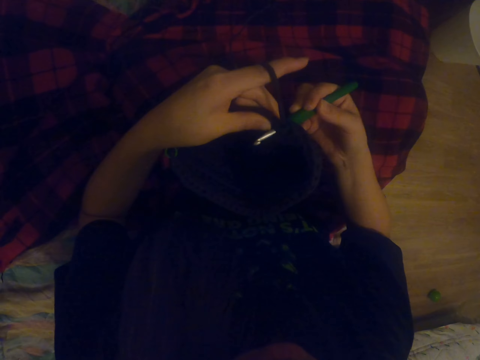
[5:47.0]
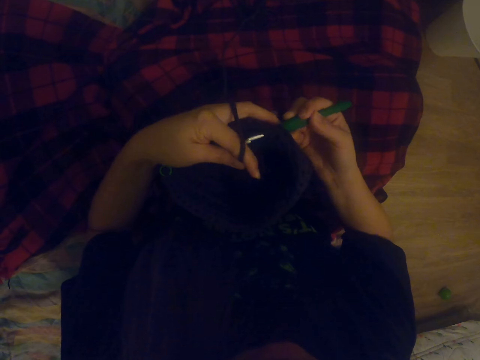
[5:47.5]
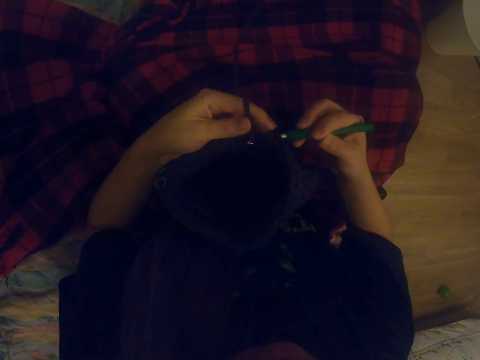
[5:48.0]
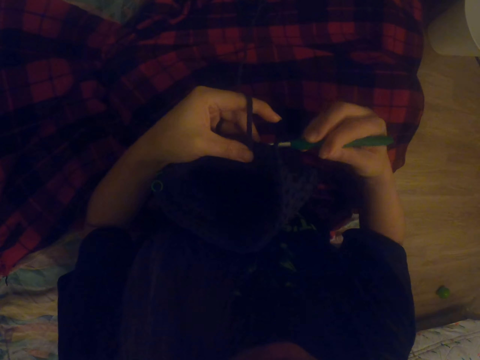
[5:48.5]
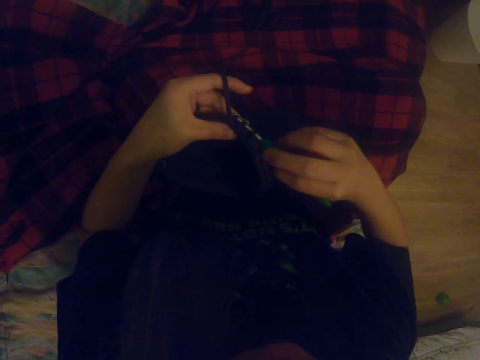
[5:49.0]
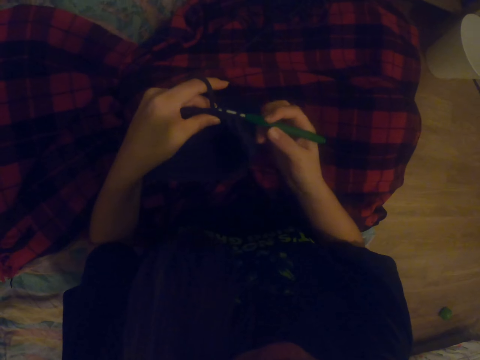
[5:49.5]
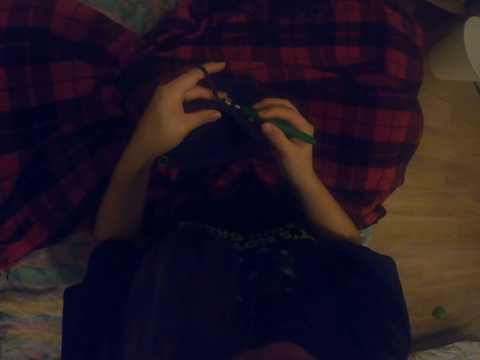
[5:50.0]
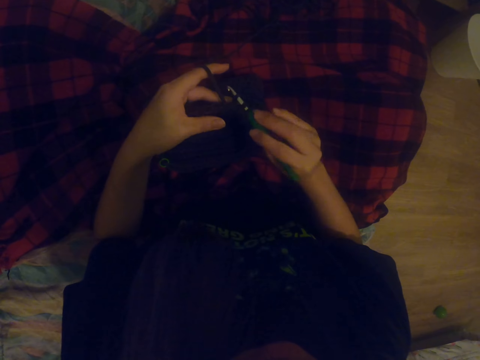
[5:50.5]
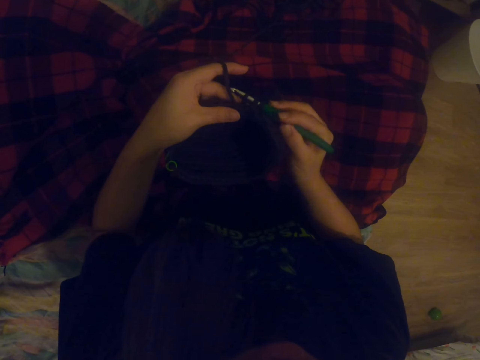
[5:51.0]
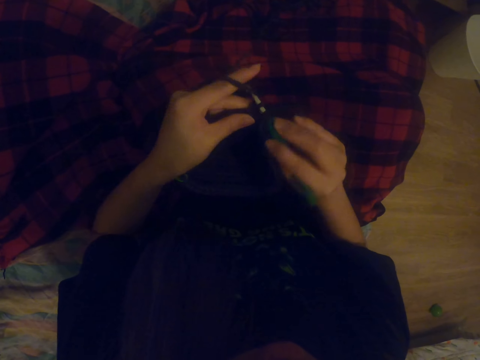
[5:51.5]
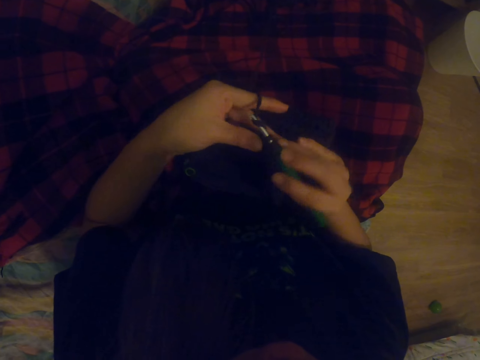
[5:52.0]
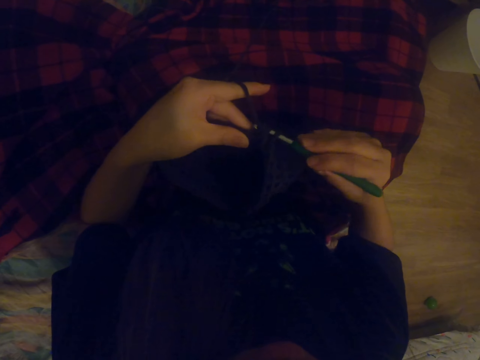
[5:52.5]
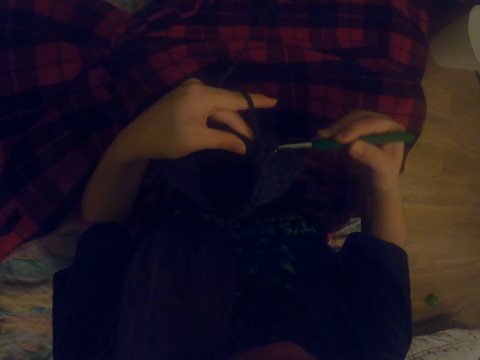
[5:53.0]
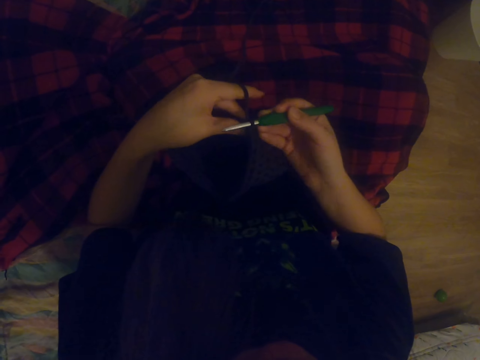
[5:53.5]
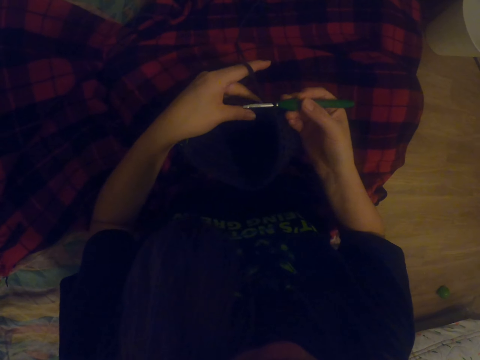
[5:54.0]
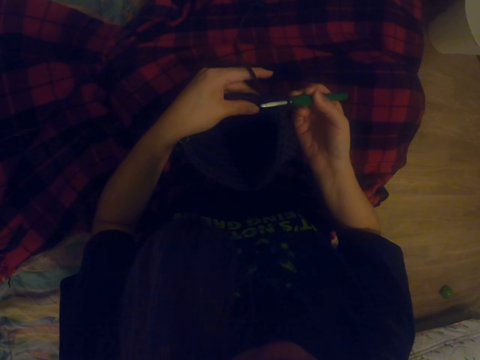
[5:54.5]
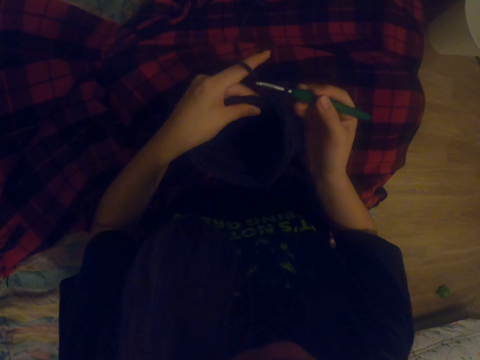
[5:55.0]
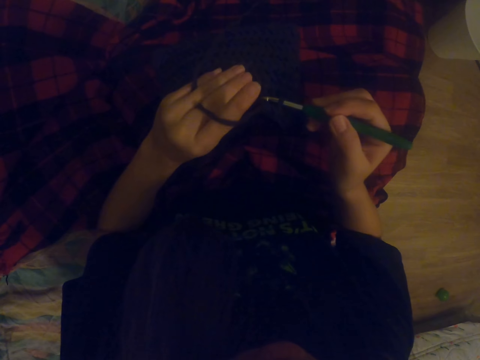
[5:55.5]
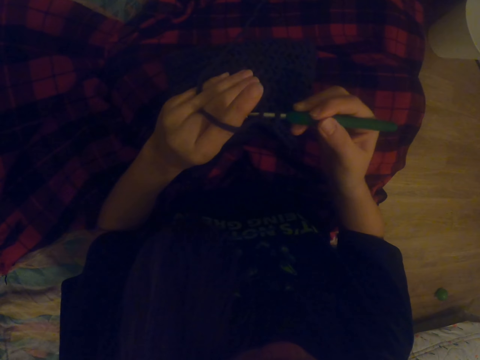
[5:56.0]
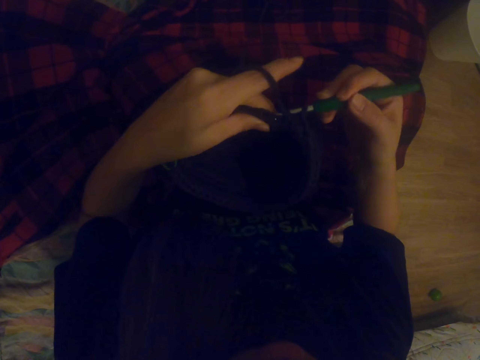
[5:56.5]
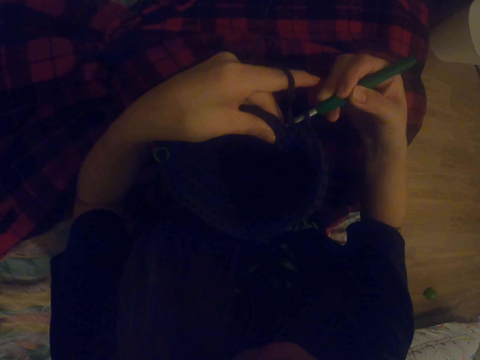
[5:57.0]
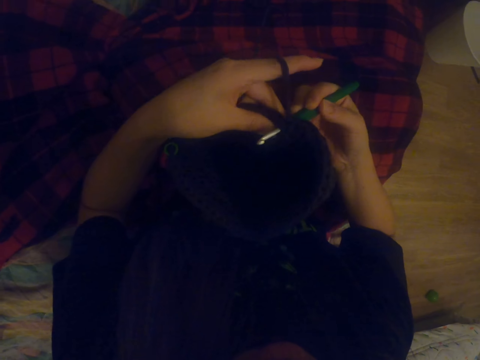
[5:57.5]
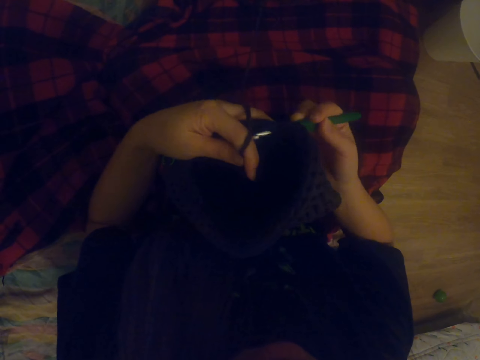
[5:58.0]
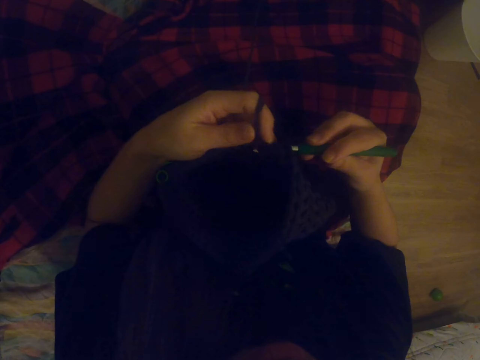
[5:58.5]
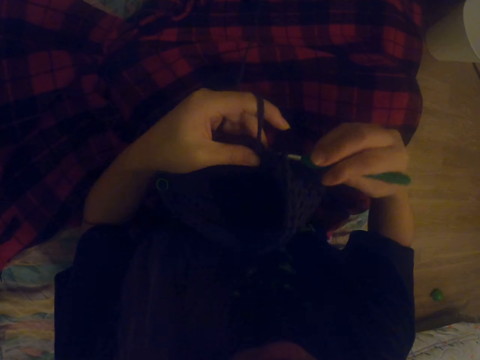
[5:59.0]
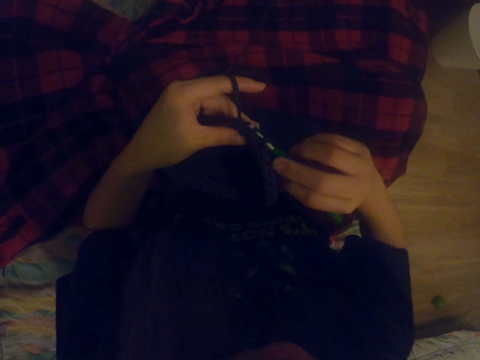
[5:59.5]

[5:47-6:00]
The camera wearer puts thread on the knitting crochet. They knit. They place the bag on the lap. They lift up the bag. They knit. They place the bag on the lap. They lift up the bag. They knit. They put thread on the knitting crochet.

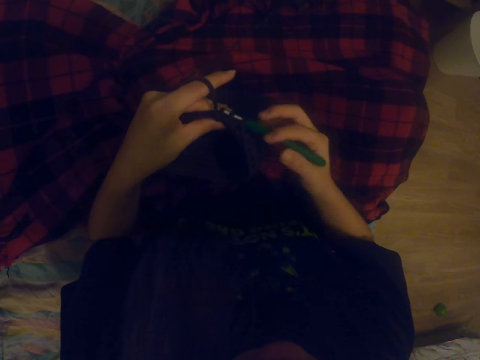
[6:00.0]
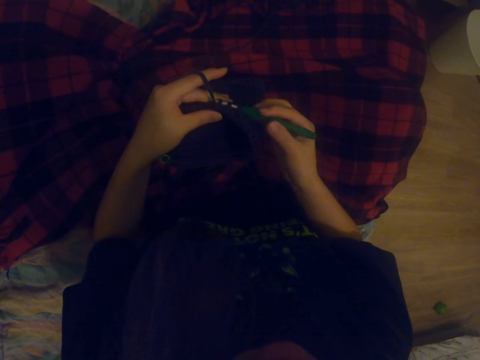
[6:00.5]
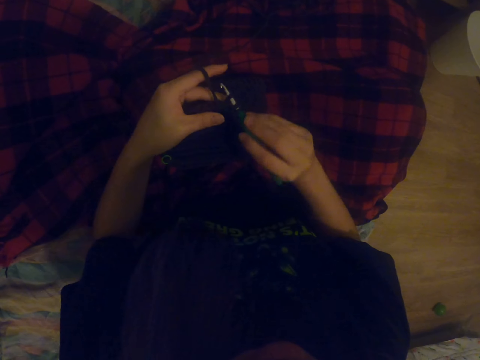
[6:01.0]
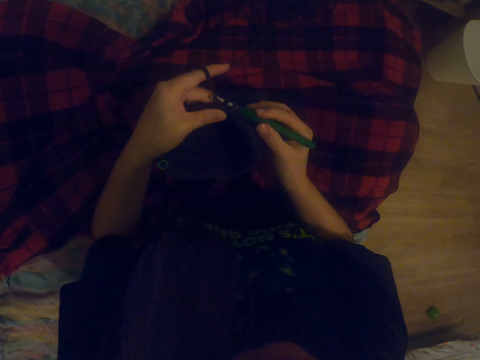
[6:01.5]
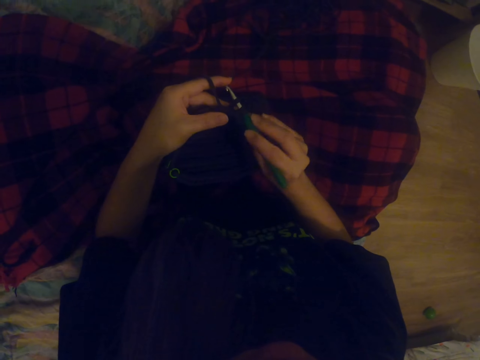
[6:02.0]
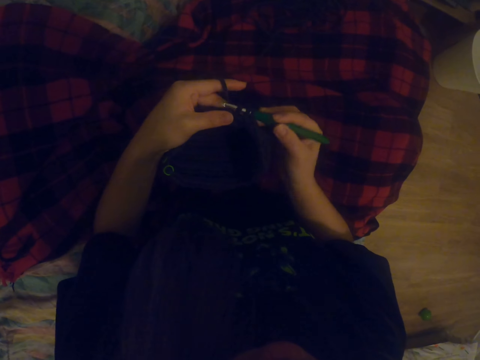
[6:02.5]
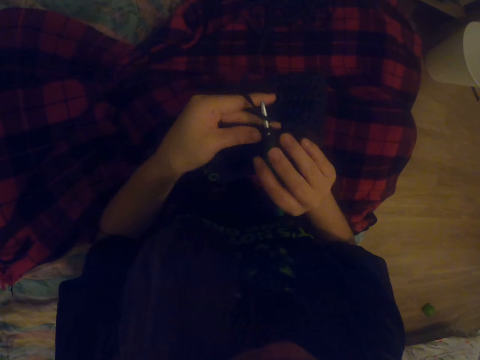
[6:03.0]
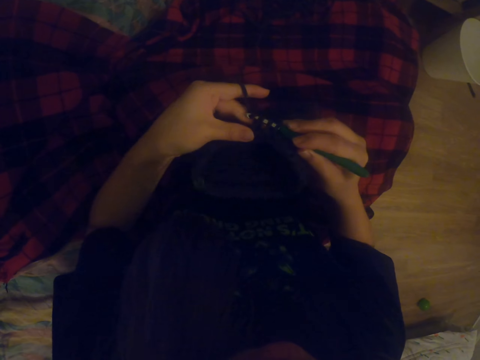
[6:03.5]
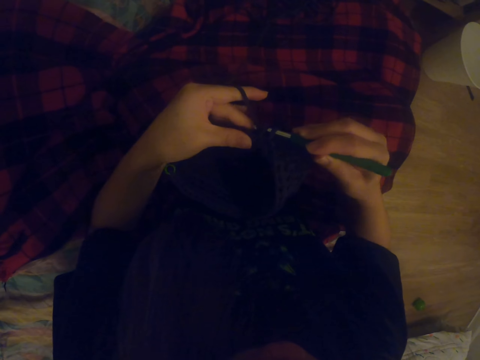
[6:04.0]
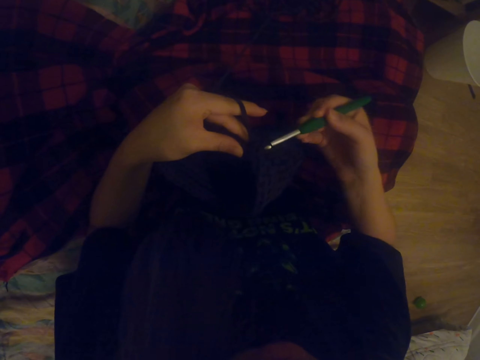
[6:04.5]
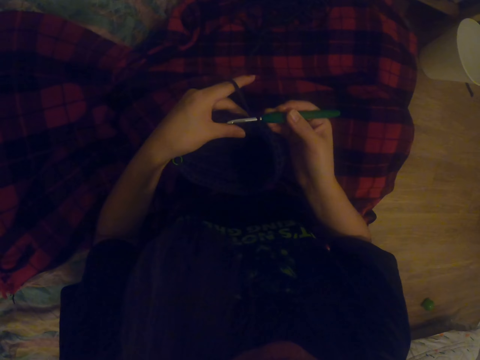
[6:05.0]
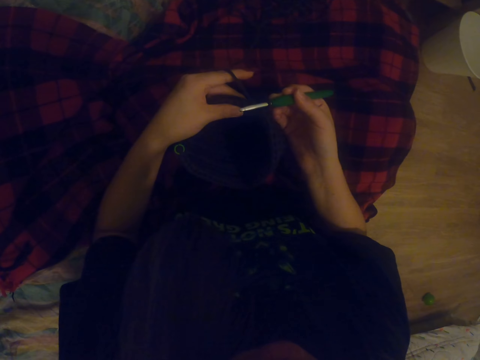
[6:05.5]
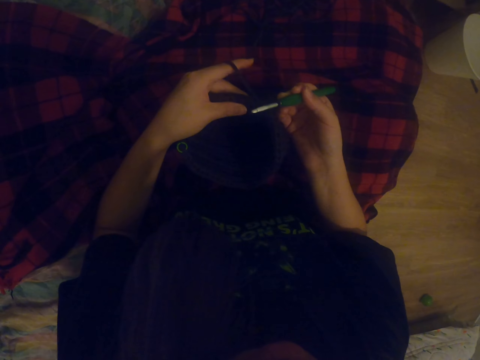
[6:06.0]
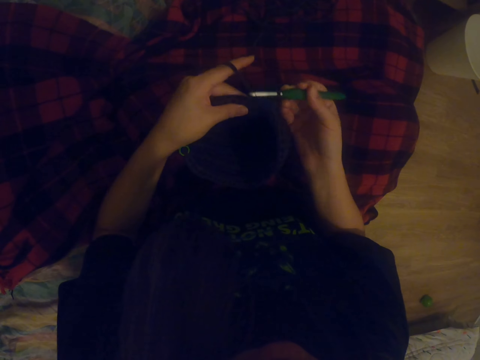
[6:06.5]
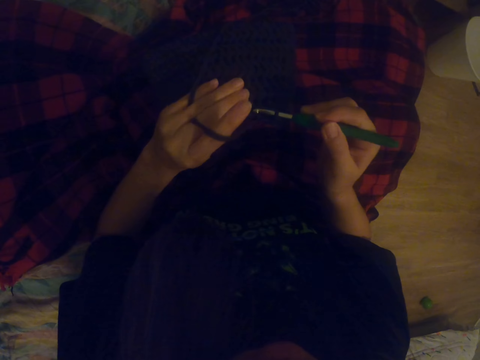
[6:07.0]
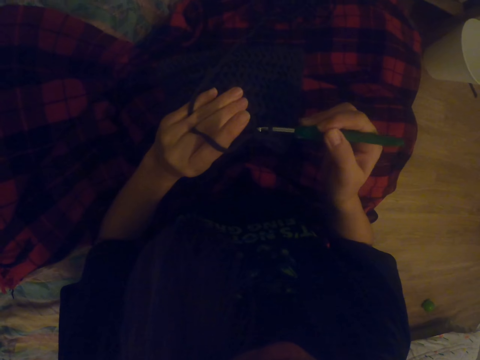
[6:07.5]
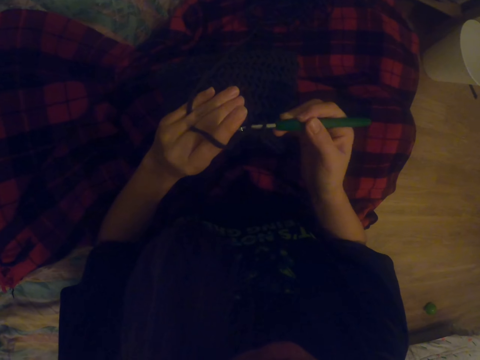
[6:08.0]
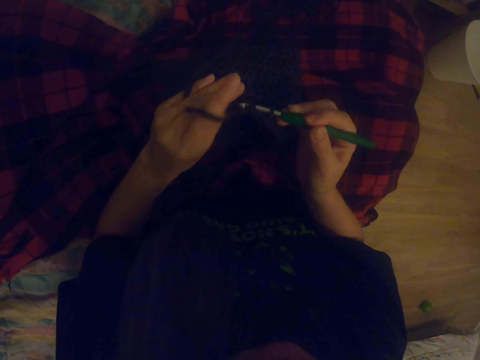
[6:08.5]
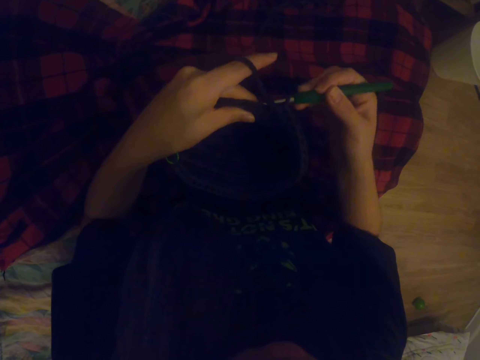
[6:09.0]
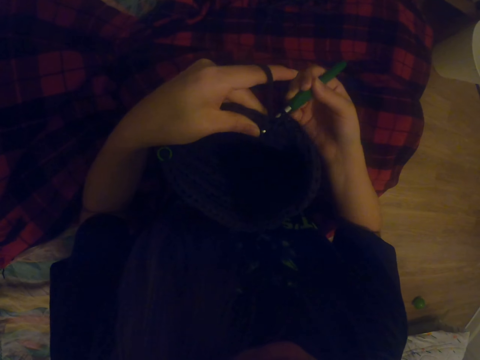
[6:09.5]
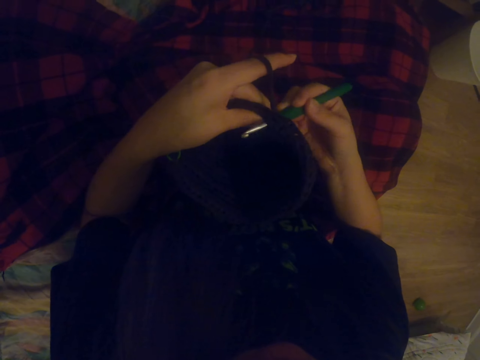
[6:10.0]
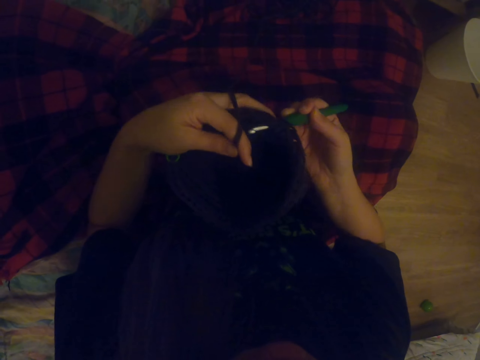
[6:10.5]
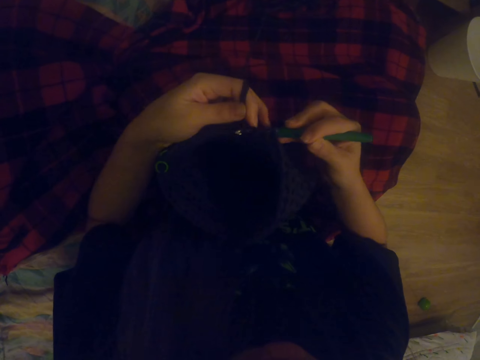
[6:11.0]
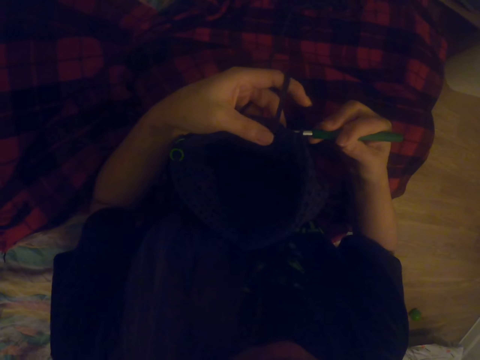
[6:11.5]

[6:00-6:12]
The camera wearer knits. They place the bag on the lap. They lift up the bag. They knit. They put thread on the knitting crochet.

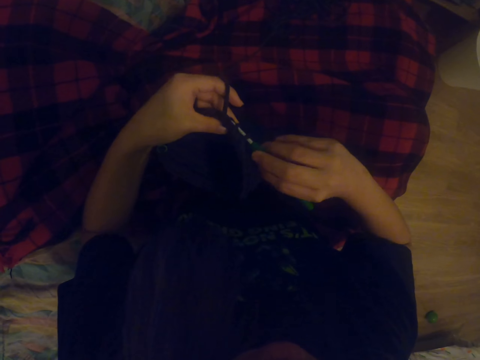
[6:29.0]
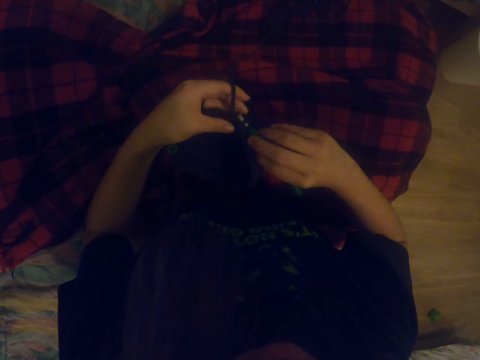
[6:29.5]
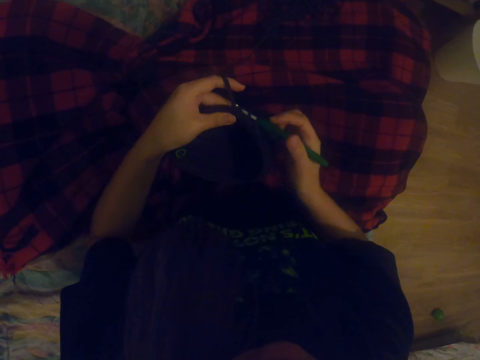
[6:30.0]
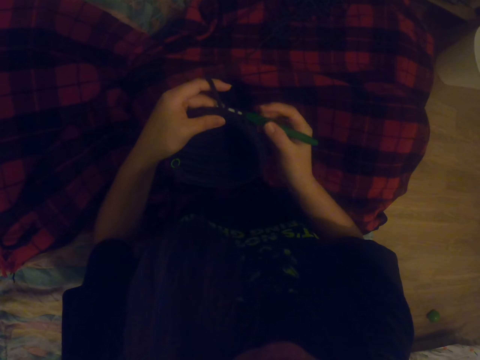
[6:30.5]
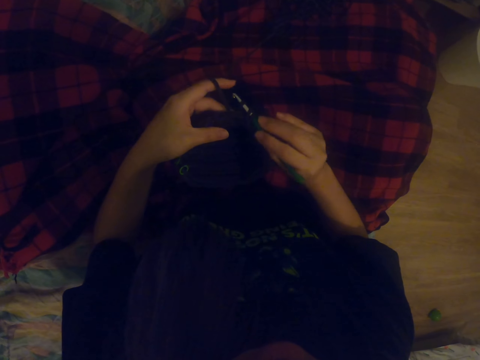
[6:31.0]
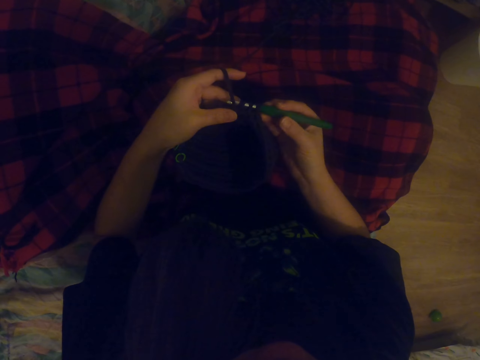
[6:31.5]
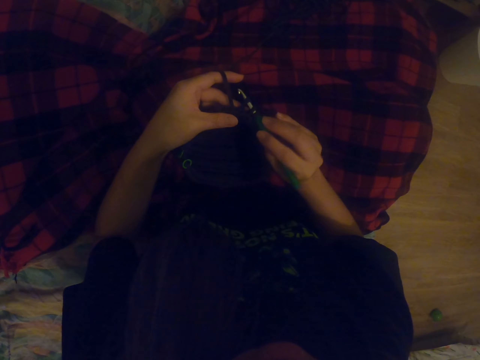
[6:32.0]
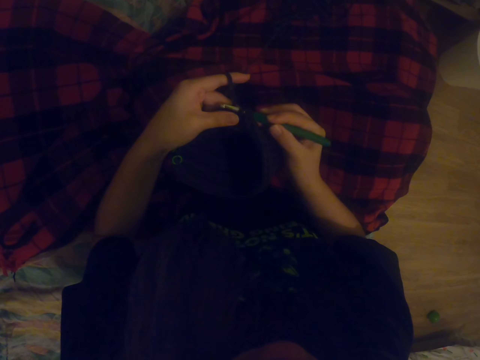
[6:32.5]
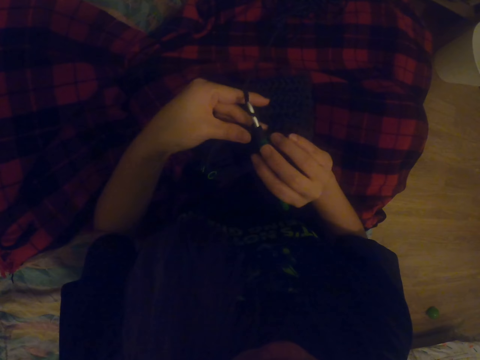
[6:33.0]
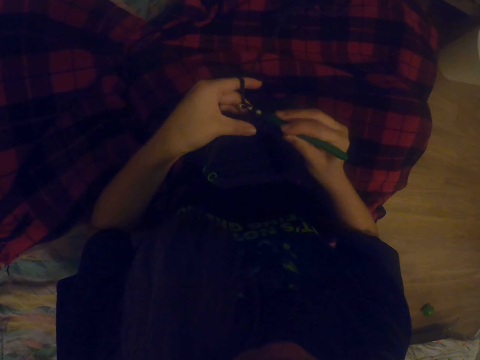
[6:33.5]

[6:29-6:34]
The camera wearer knits.
